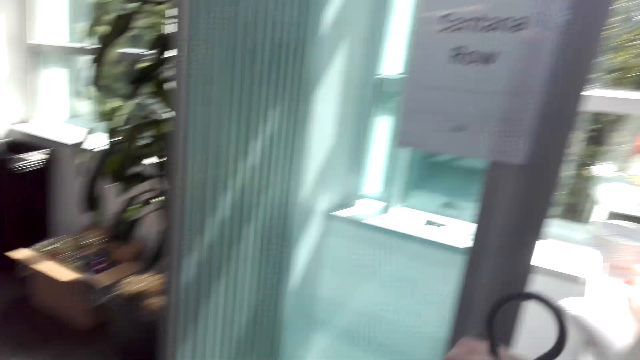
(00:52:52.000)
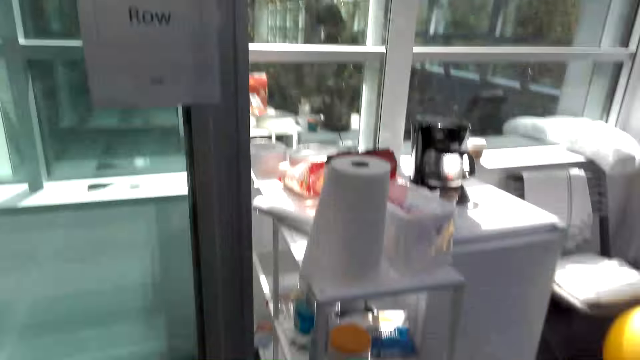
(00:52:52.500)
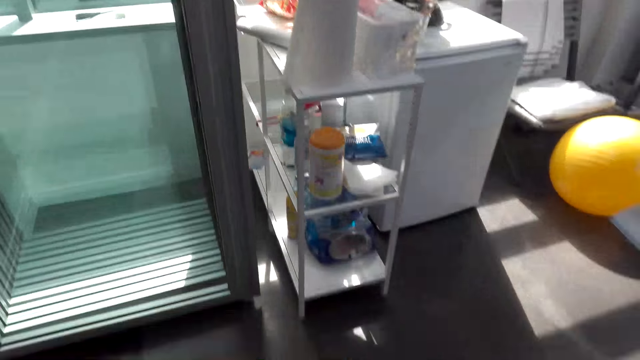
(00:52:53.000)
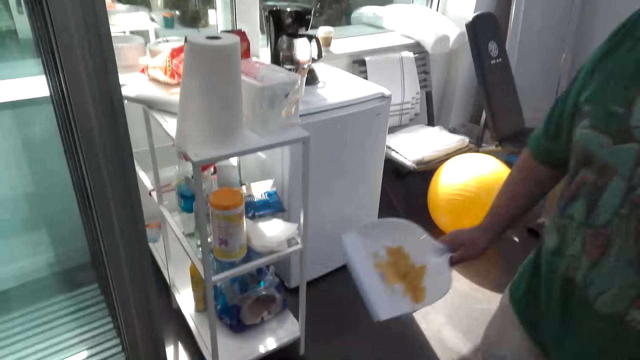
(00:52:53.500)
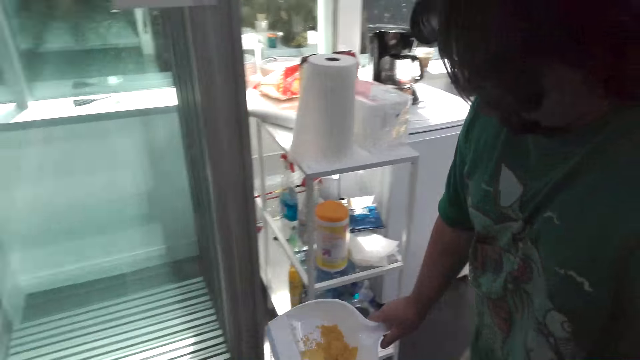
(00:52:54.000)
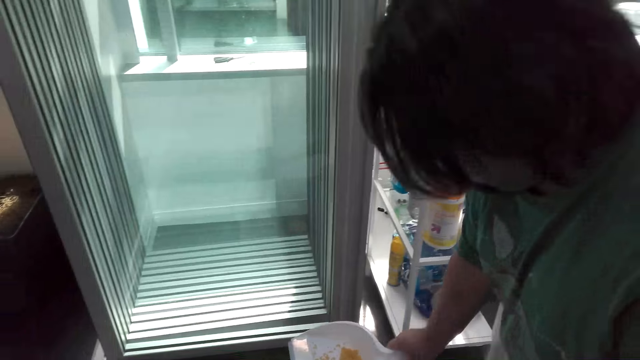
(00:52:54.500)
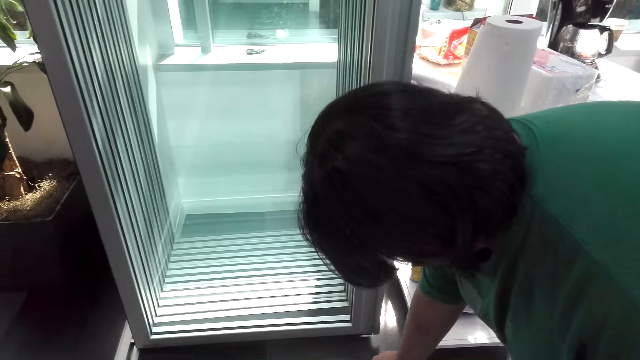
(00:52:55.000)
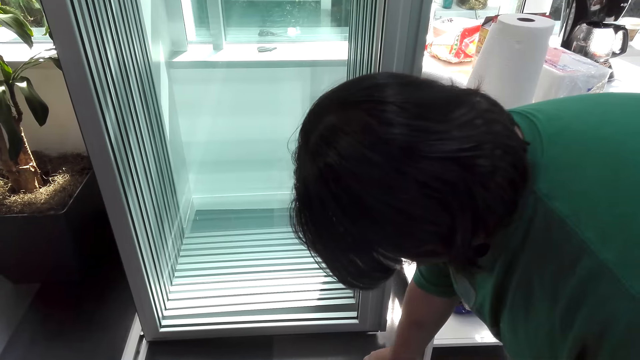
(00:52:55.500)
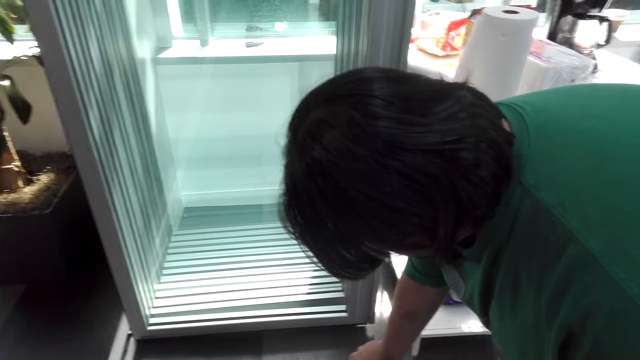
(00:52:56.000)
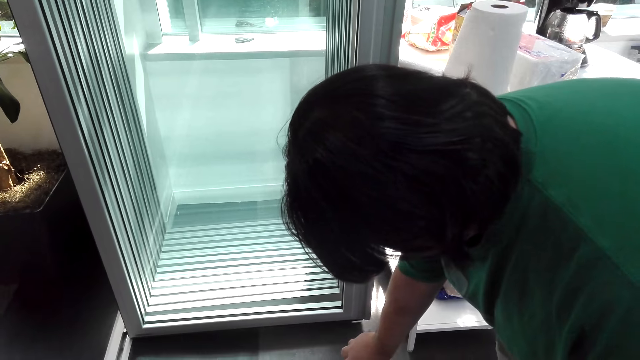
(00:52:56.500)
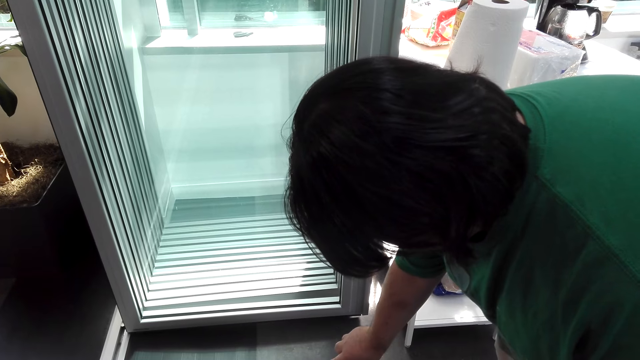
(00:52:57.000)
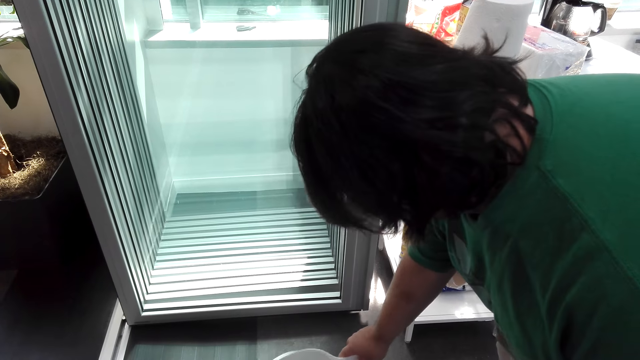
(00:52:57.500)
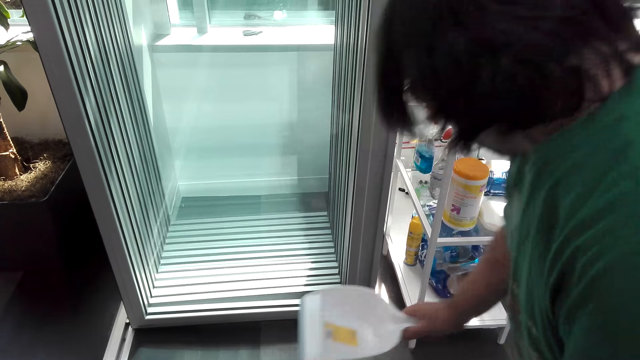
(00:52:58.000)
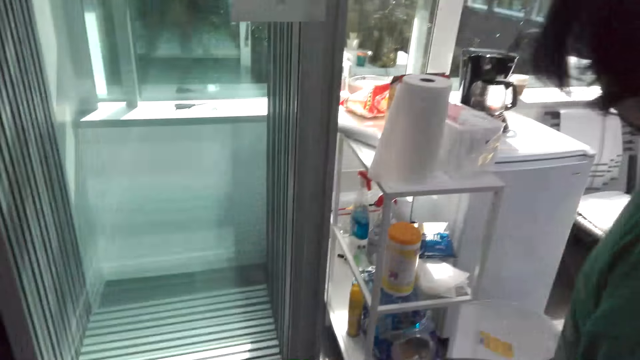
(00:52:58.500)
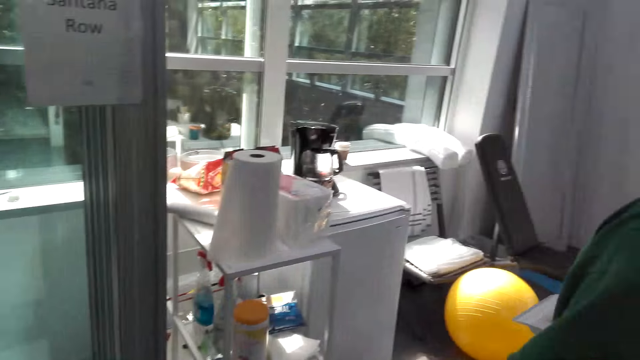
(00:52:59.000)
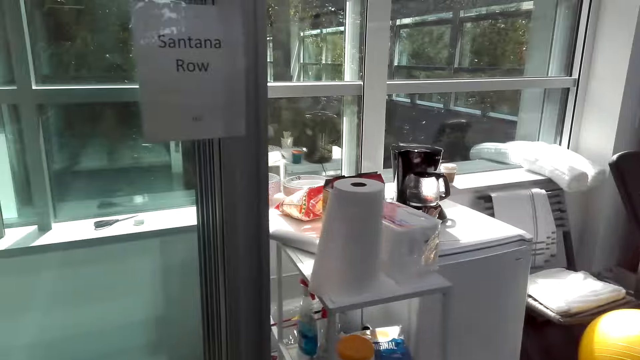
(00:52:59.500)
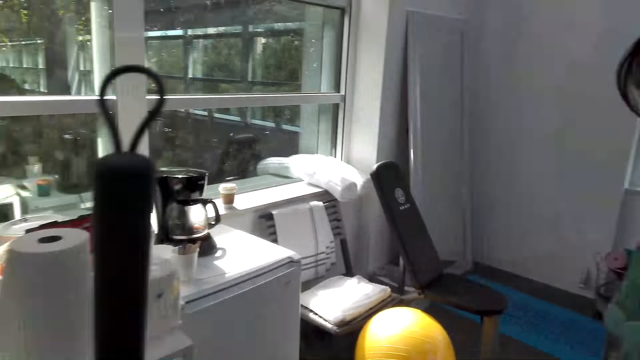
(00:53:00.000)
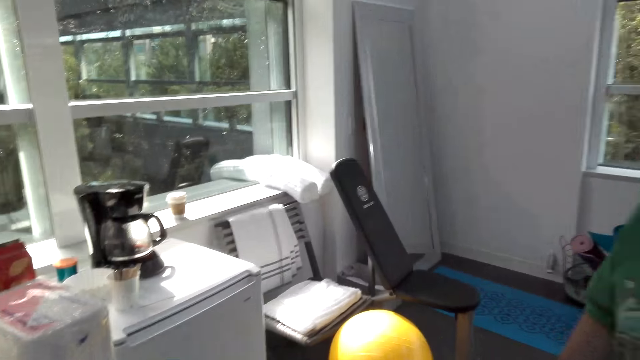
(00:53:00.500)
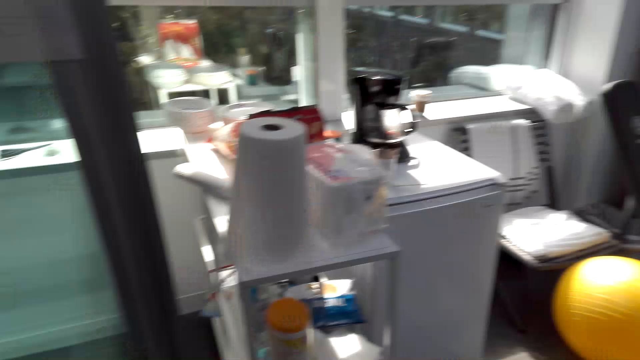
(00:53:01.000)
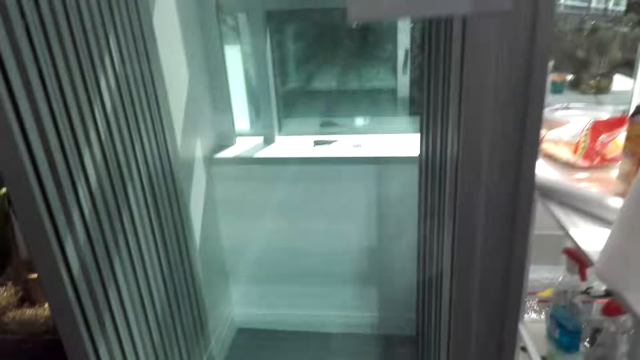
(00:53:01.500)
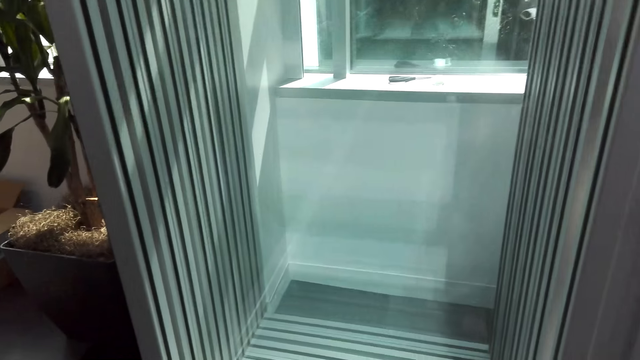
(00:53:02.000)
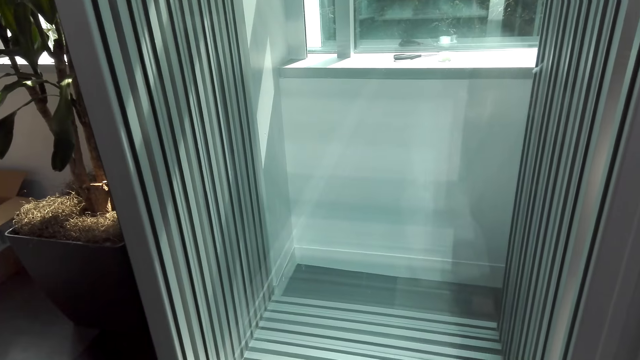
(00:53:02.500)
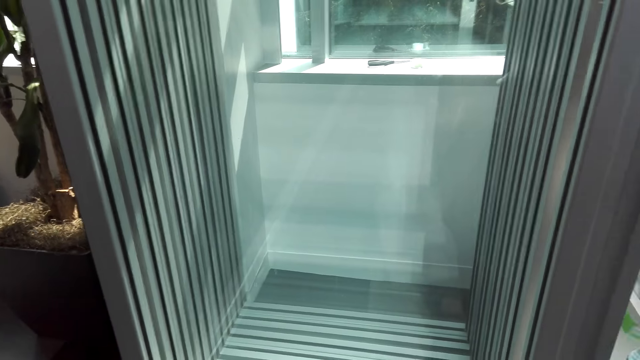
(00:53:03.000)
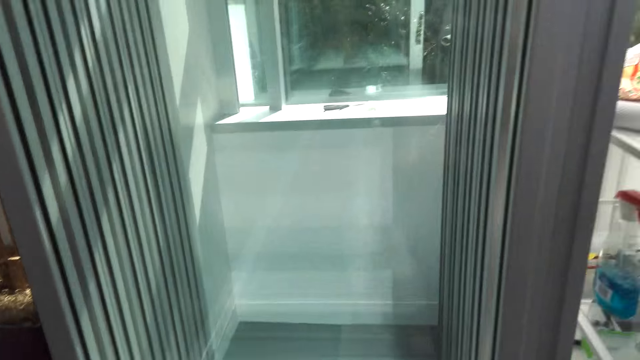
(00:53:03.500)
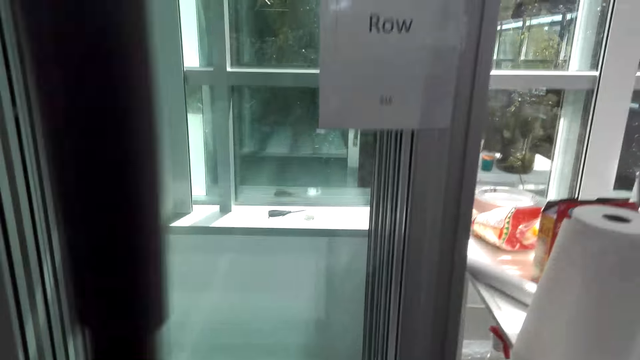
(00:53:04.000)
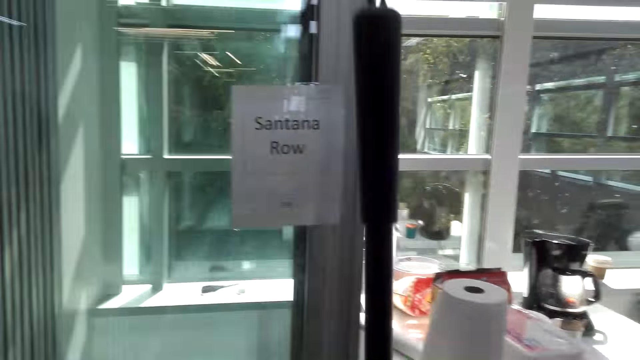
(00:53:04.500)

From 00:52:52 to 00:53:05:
A man laughs. The man talks. The camera wearer talks. The man talks. The man carries a dust pan on his right hand. The man puts the dirt in the dust bin. The man walks. The camera wearer talks. The man walks.

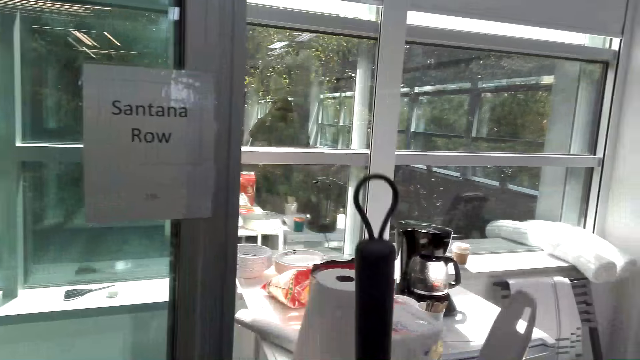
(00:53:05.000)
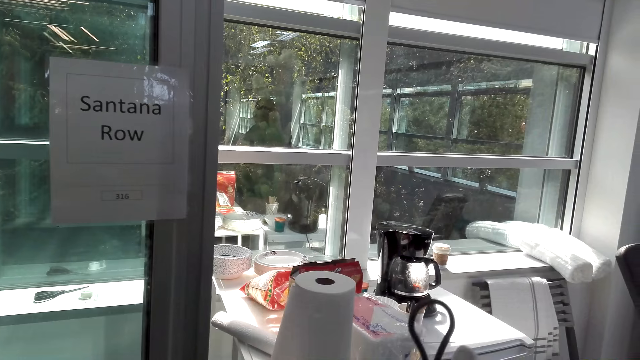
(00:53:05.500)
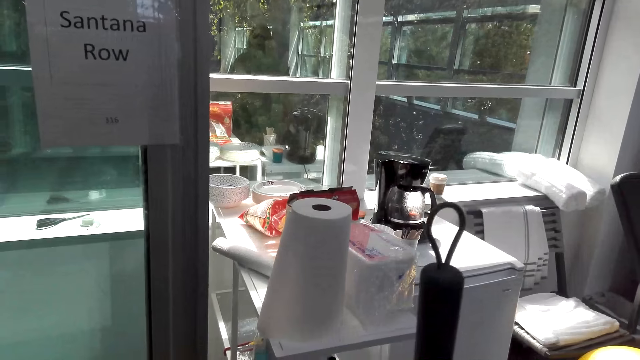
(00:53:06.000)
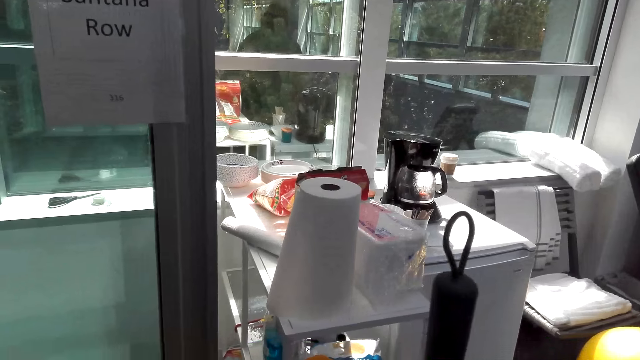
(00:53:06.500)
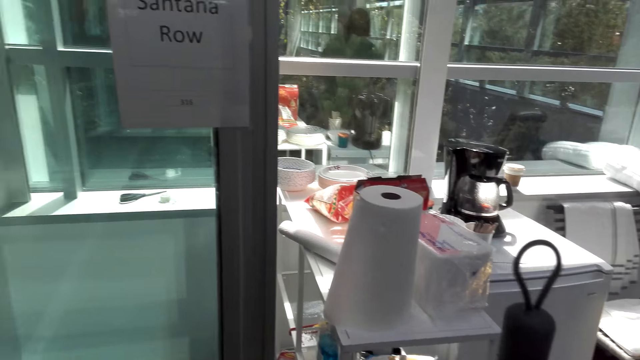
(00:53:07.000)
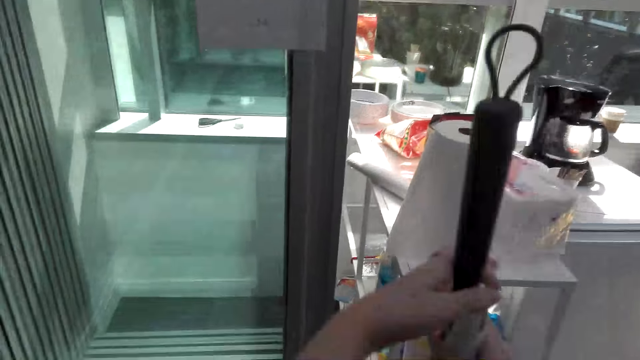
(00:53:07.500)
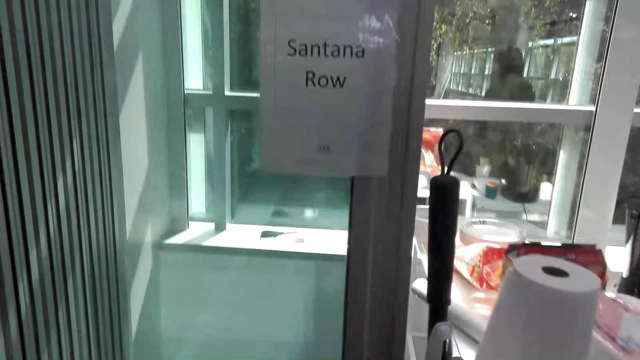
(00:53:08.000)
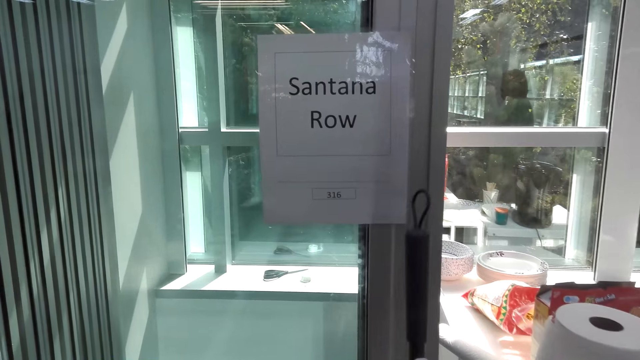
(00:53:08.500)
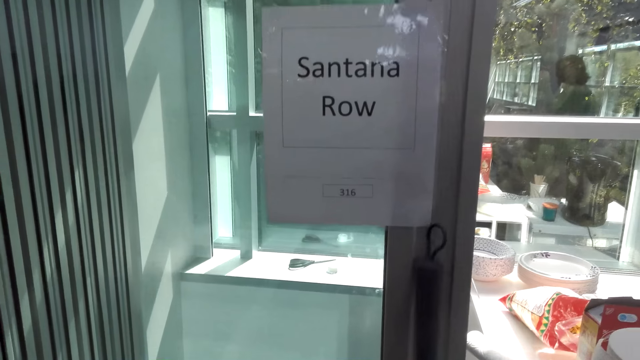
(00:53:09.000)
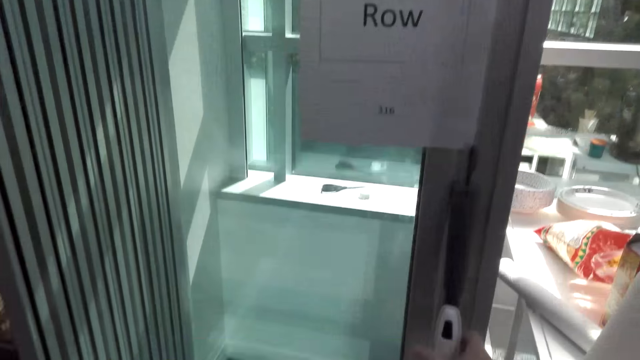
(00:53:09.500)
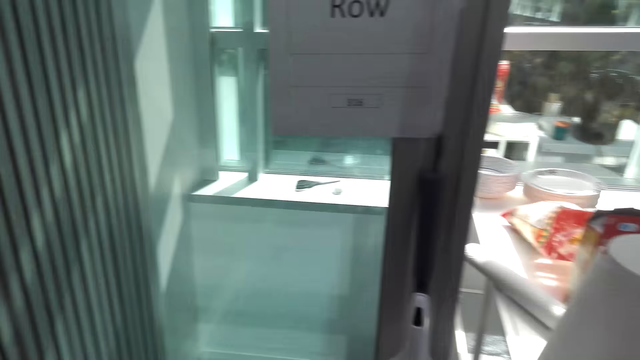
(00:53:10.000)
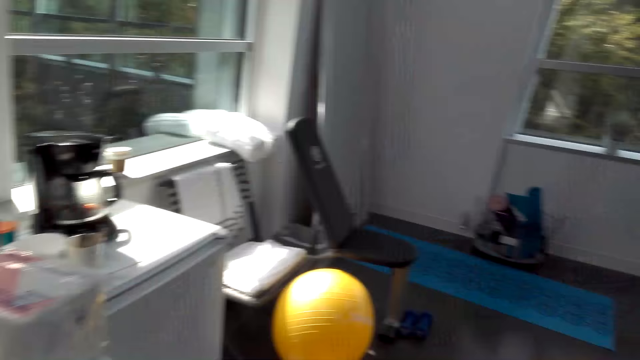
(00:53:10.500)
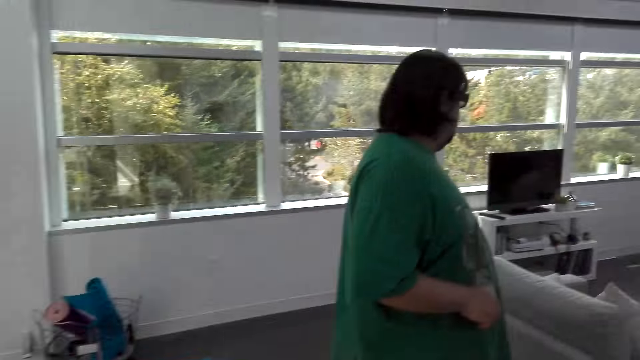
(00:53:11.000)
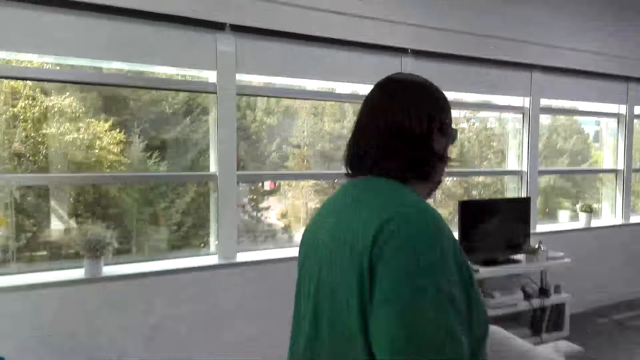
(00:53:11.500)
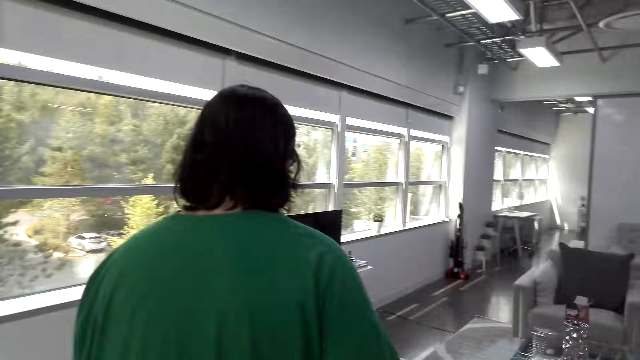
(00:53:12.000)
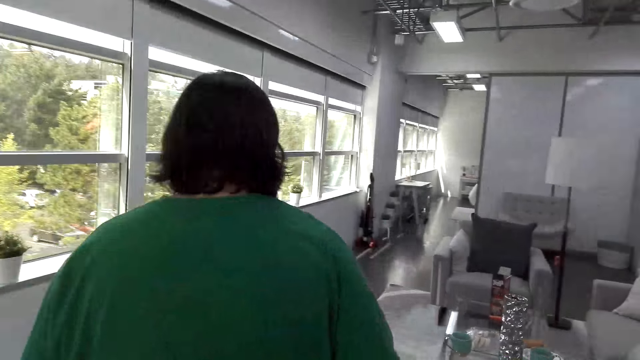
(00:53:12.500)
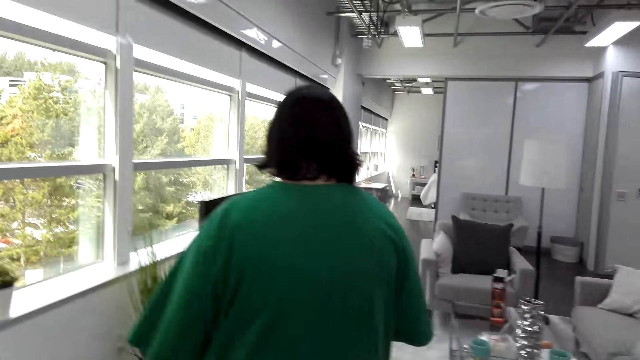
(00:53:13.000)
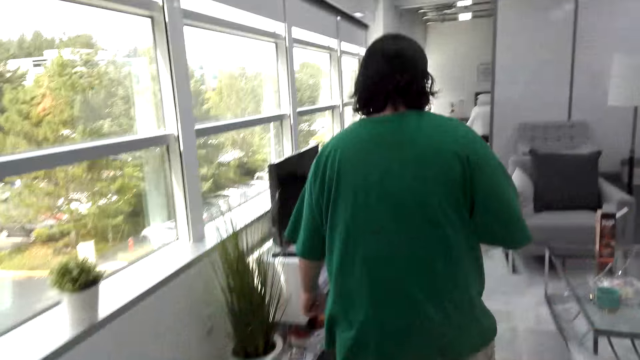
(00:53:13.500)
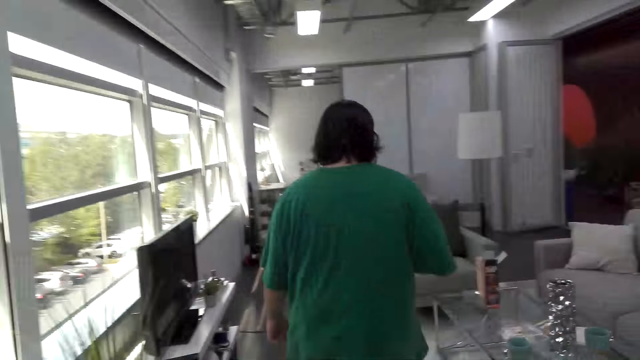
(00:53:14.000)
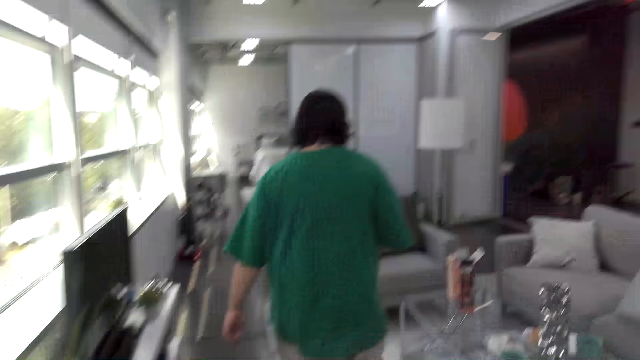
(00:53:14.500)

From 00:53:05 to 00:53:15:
The camera wearer takes the dust pan from the man. They put the dust pan and patio broom where they removed it from. They walk. They talk. The man walks. The man talks. The camera wearer walks with the man towards the living room. They talk.
